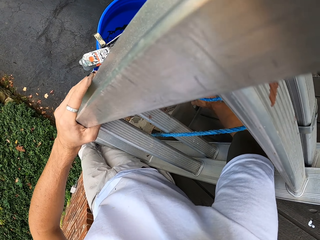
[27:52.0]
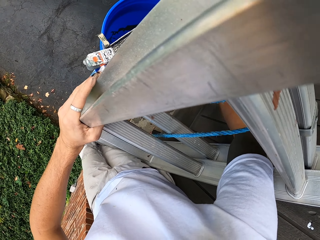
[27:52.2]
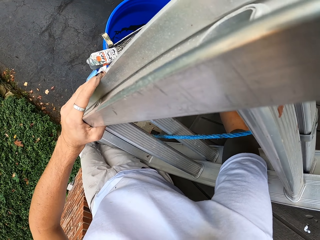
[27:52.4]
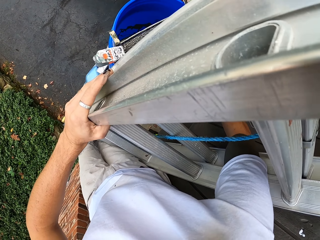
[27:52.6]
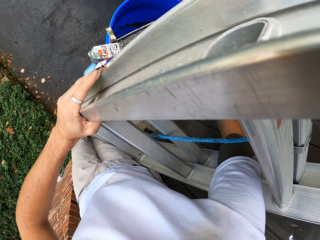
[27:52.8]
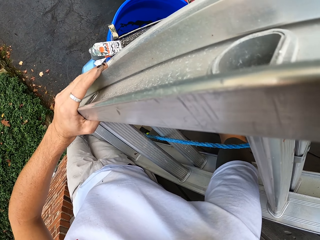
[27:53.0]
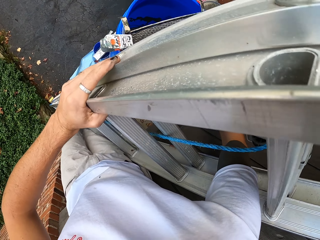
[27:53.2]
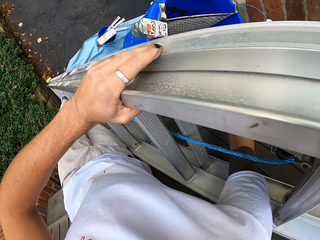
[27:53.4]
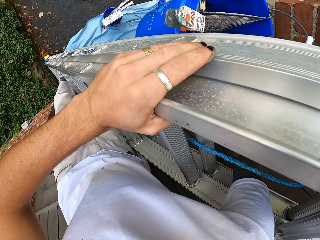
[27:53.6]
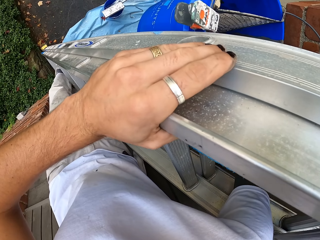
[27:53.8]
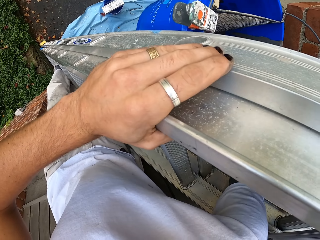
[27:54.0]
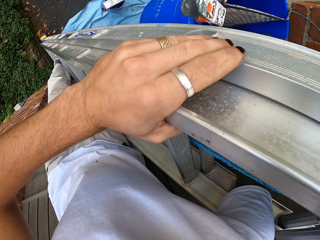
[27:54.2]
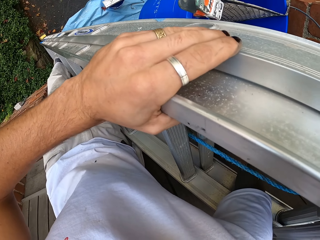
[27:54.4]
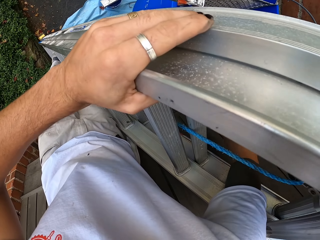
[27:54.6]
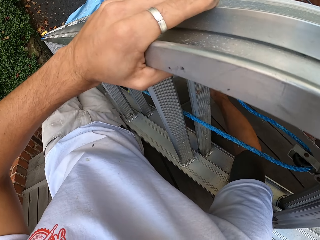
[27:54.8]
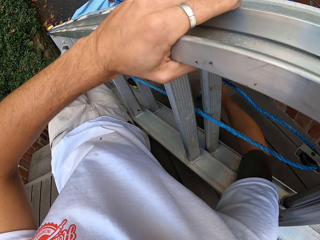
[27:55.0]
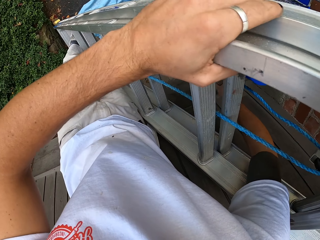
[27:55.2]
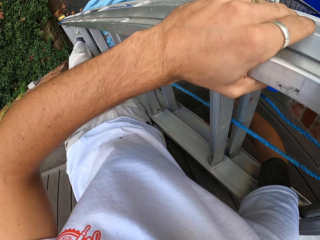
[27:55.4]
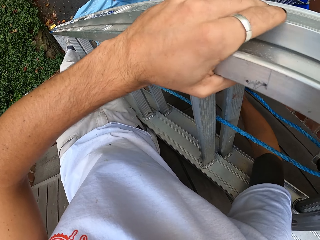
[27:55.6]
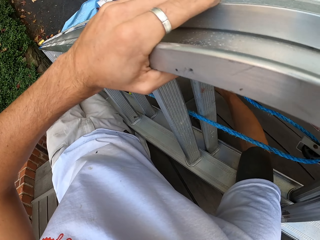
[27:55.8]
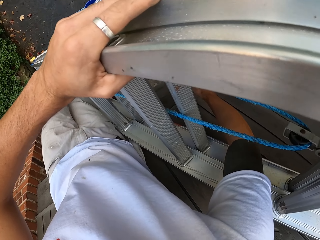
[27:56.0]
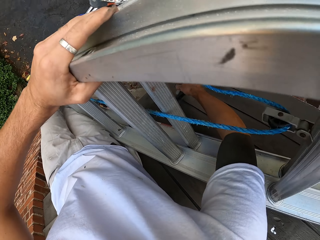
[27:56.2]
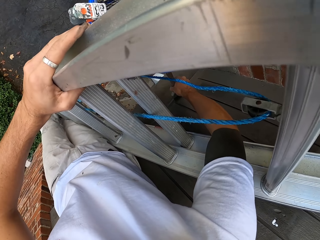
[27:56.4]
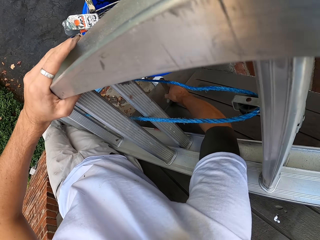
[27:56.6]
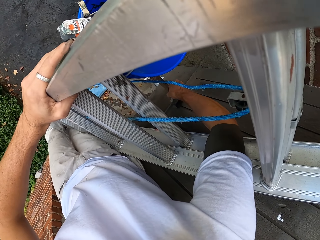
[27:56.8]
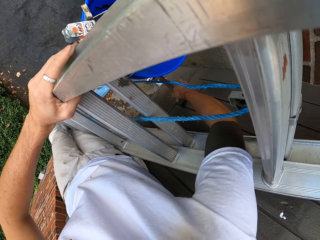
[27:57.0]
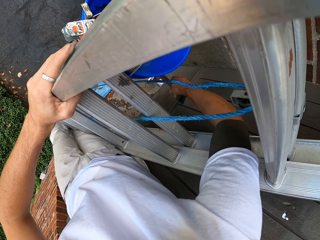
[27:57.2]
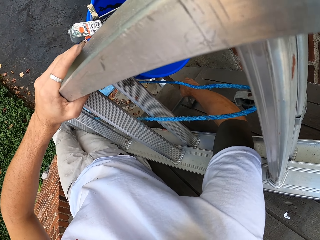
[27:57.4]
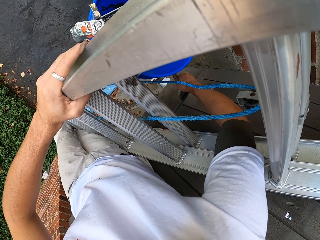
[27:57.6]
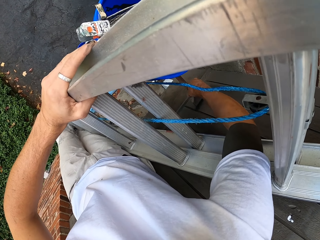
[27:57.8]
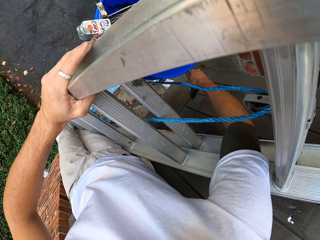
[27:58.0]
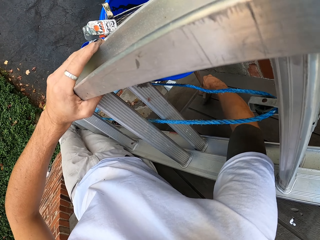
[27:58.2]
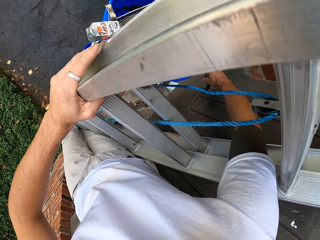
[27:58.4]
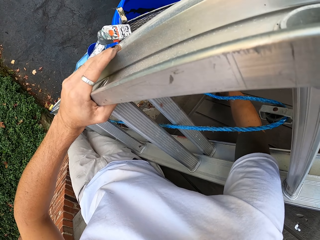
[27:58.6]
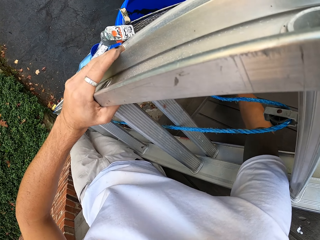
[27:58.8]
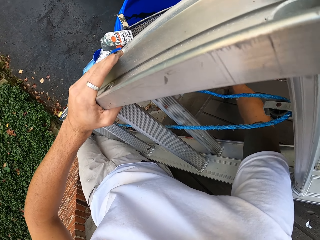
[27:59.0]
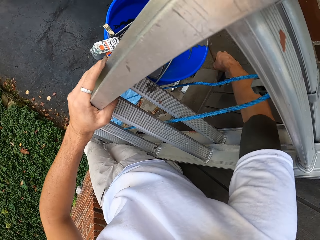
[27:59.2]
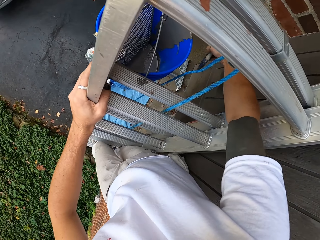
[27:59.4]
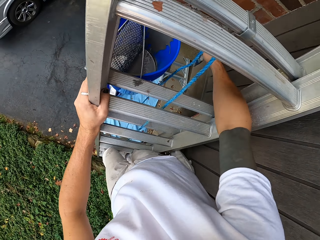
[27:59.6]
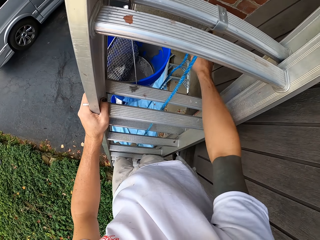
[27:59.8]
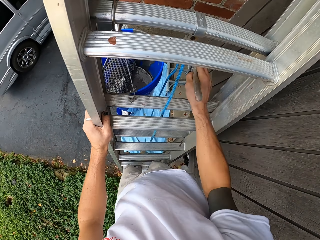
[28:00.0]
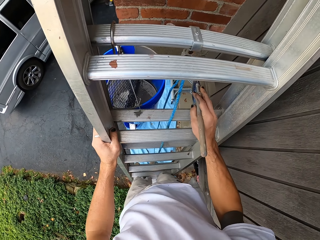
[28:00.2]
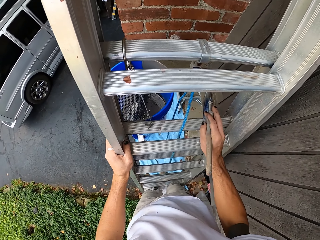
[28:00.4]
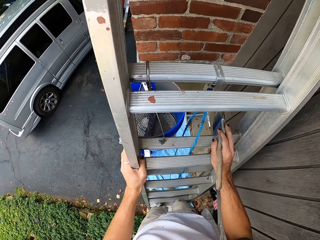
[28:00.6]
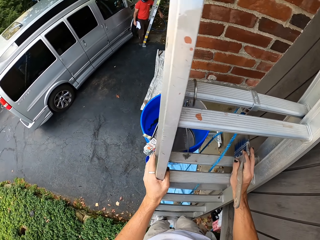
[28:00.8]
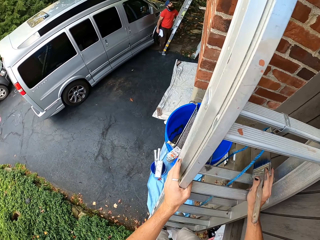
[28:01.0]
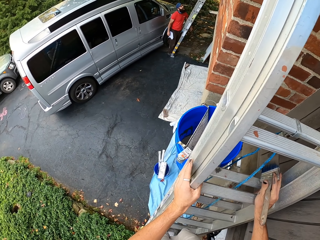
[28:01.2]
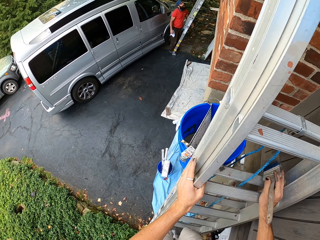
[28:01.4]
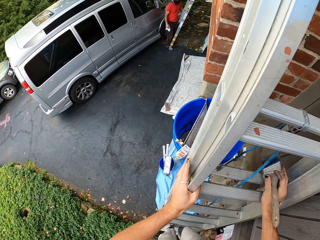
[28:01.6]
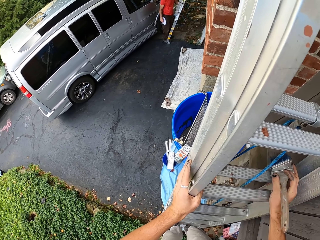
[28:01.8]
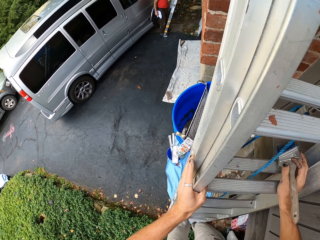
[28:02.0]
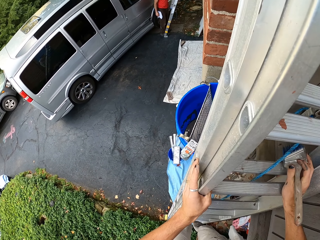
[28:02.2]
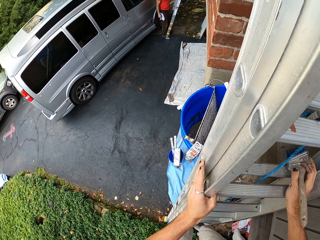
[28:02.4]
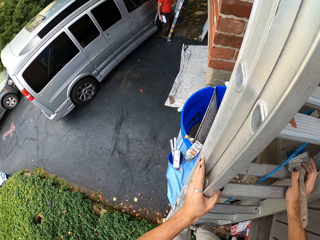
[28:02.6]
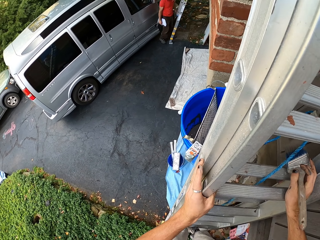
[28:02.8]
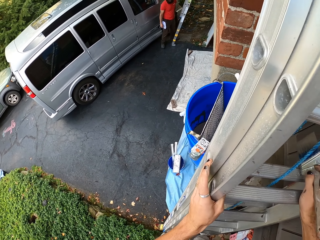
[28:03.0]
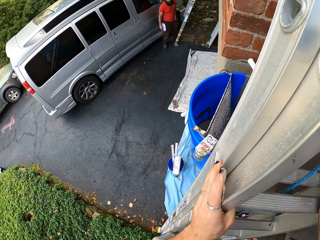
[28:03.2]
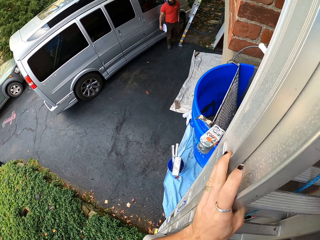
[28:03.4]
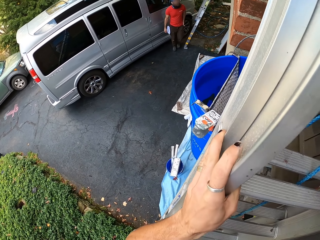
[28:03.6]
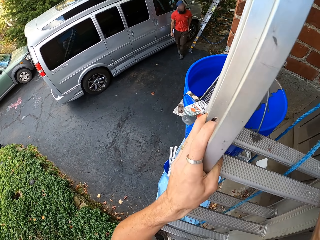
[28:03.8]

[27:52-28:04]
The camera wearer looks around and holds the ladder.

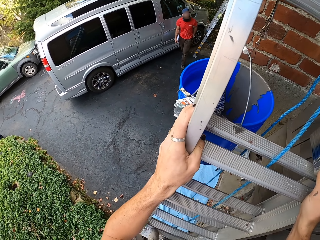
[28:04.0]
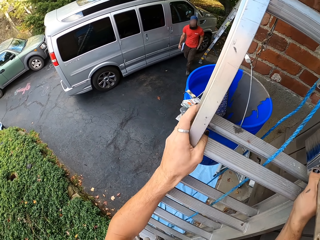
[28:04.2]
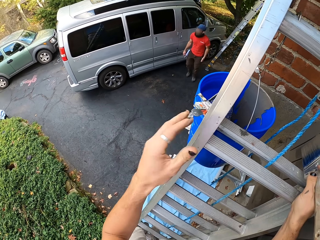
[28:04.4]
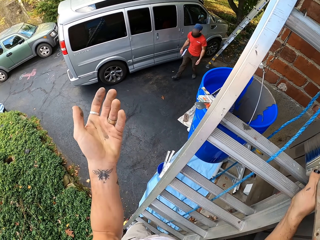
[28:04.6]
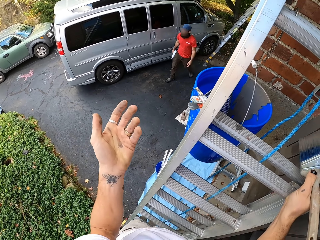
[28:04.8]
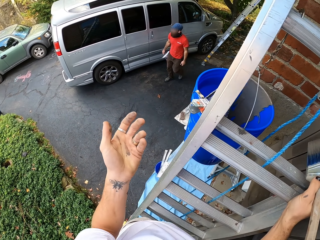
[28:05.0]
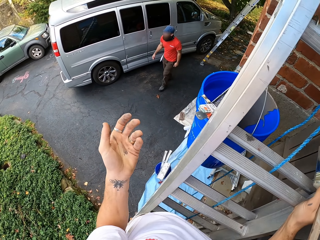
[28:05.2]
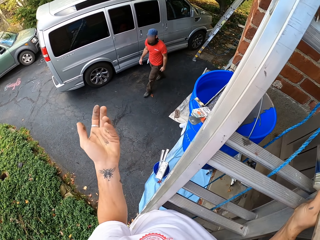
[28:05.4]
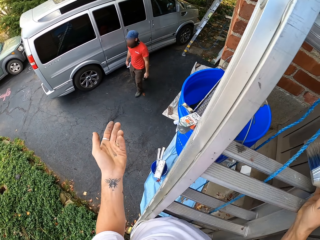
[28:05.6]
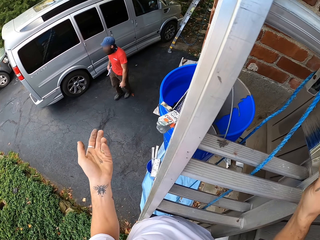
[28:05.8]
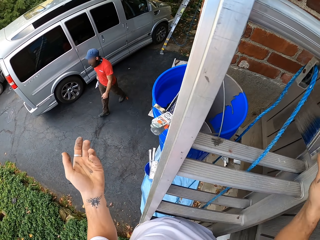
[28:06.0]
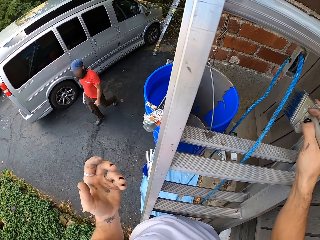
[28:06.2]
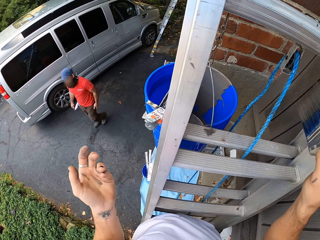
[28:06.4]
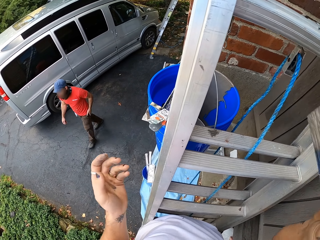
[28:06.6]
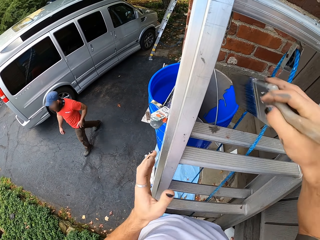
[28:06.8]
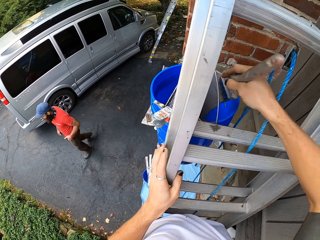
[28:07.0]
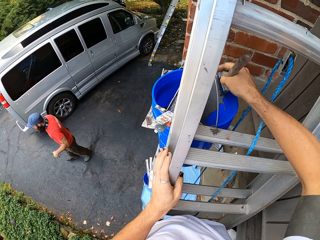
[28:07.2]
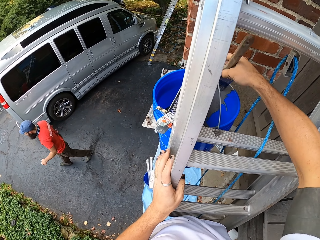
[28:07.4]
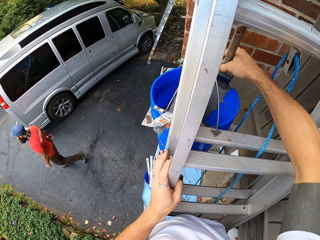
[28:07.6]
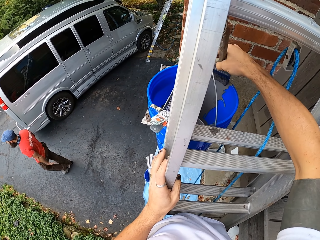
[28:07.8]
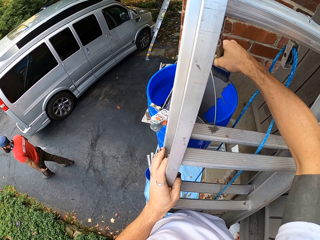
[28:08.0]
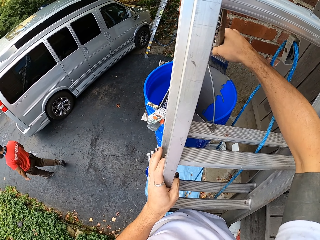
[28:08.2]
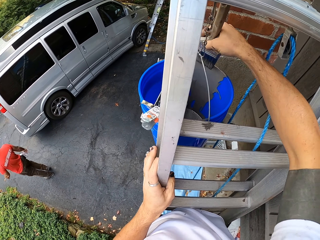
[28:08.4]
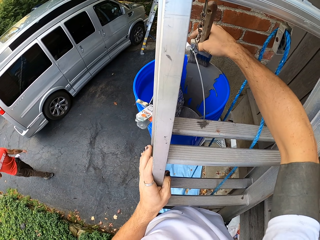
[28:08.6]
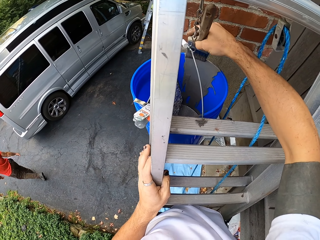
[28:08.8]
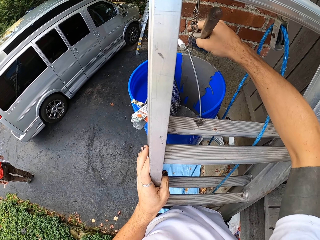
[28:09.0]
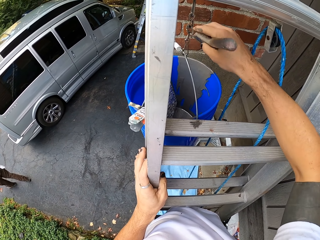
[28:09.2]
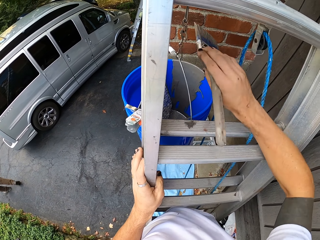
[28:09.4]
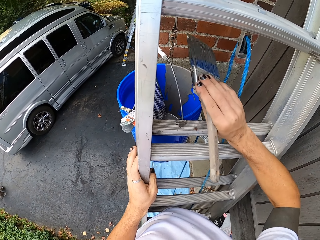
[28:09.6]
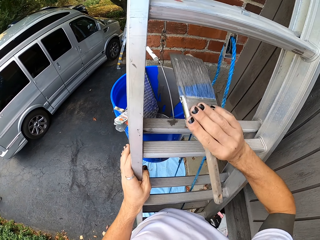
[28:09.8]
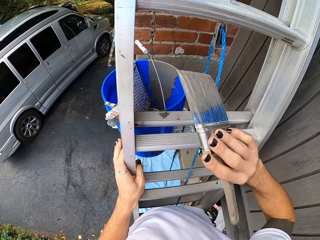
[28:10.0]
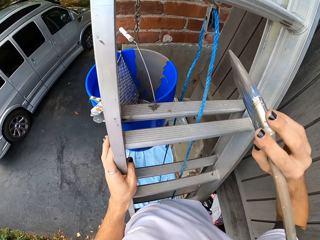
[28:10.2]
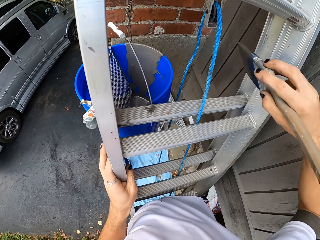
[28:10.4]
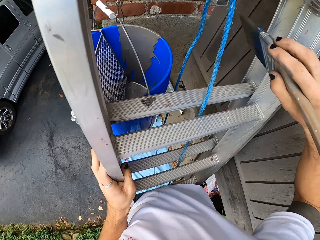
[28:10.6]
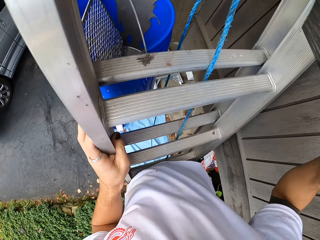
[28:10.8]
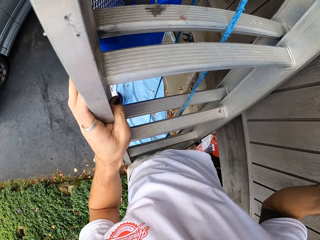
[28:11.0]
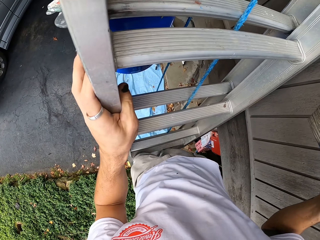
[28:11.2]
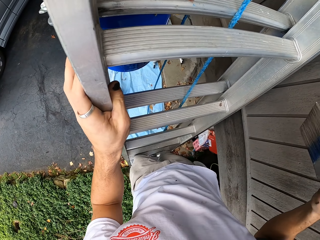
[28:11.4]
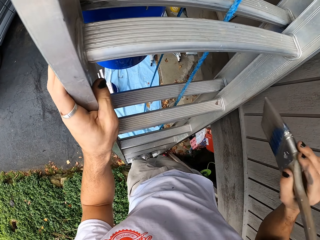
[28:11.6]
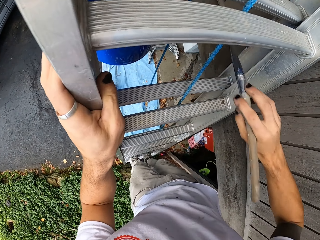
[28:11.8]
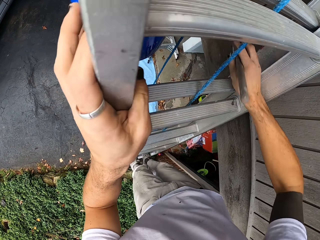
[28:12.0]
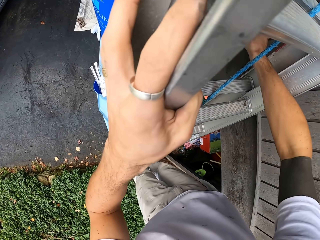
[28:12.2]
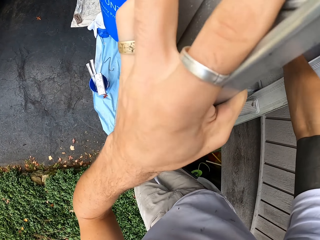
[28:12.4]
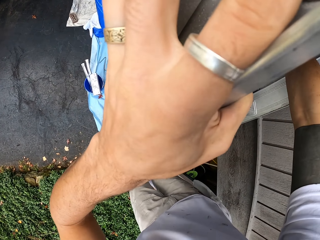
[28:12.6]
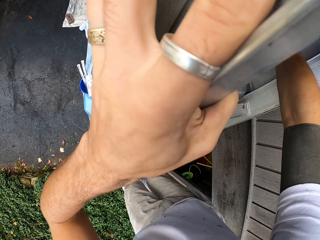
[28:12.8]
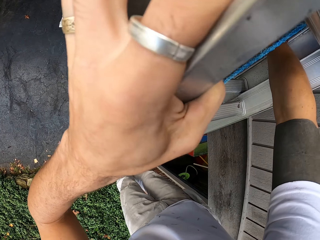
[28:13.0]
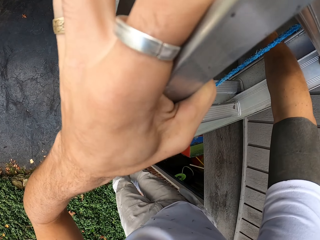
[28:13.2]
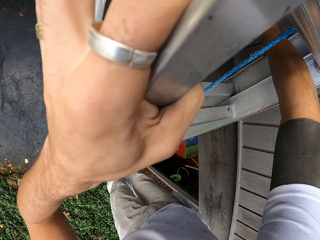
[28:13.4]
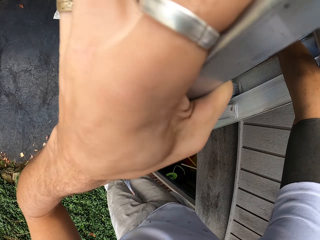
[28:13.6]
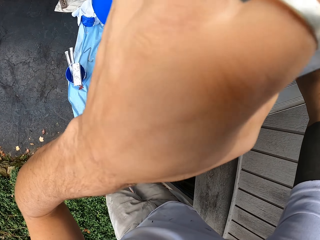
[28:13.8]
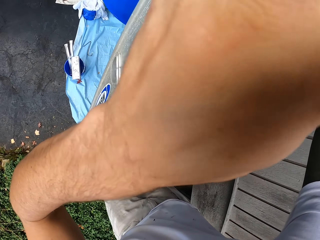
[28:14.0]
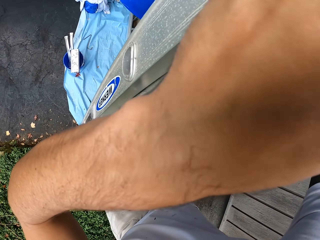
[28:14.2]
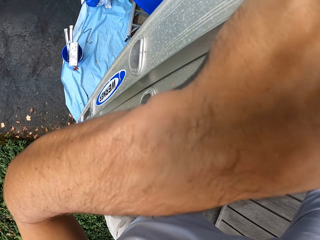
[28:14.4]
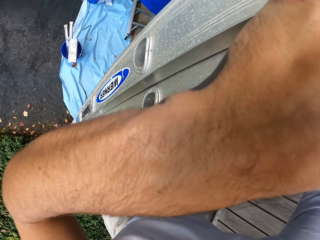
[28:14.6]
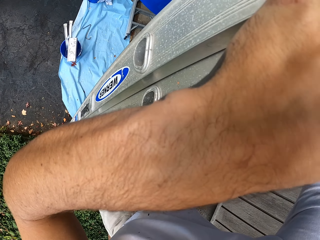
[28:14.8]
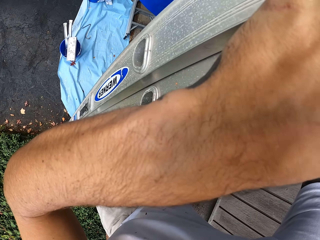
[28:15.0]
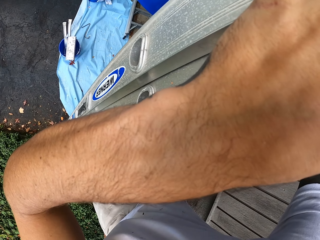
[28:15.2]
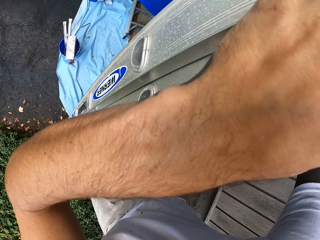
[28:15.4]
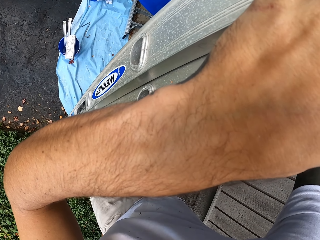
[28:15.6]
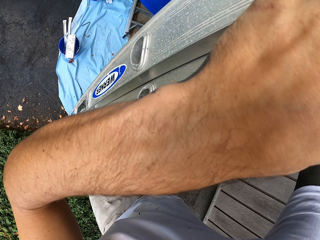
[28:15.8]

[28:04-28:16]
A man walks in the compound. The camera wearer moves the hands and talks with the man. They remove excess paint from the paintbrush on the bucket. They paint the wall beyond the ladder.
